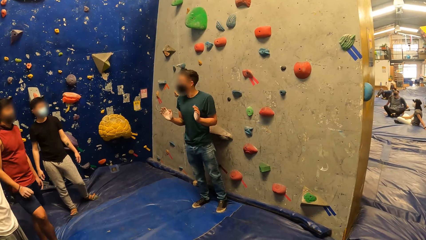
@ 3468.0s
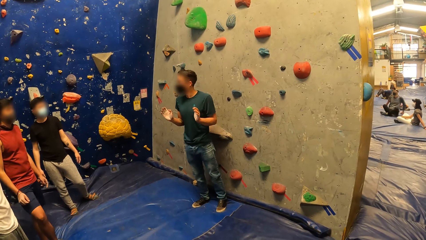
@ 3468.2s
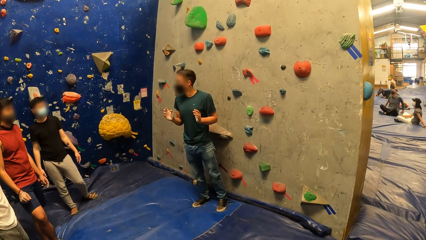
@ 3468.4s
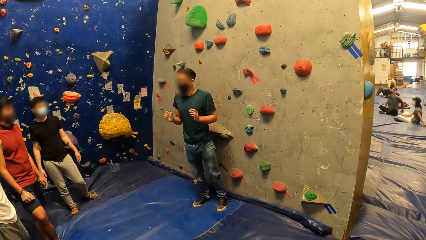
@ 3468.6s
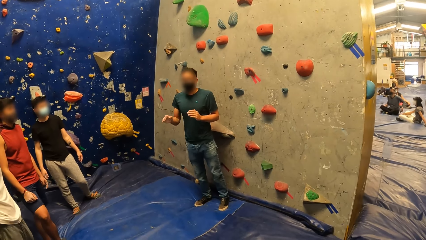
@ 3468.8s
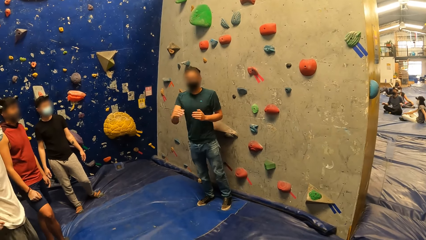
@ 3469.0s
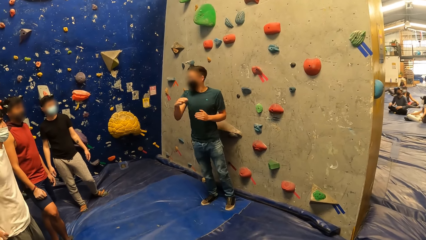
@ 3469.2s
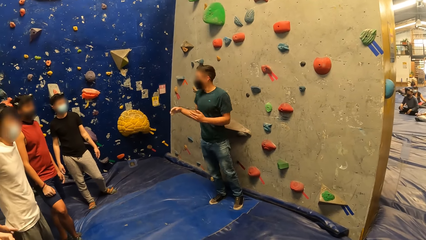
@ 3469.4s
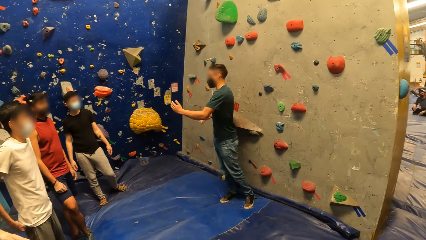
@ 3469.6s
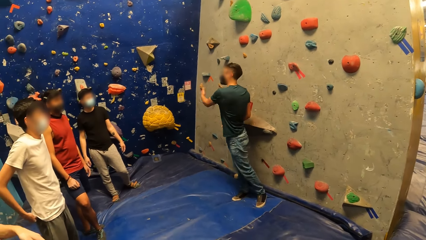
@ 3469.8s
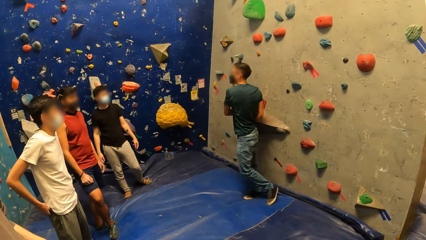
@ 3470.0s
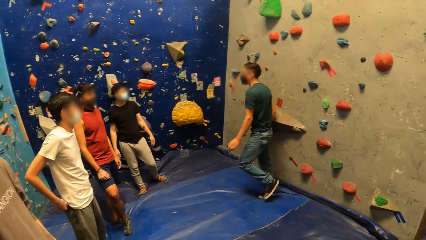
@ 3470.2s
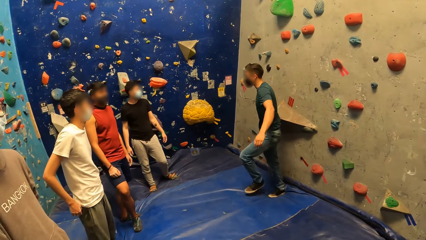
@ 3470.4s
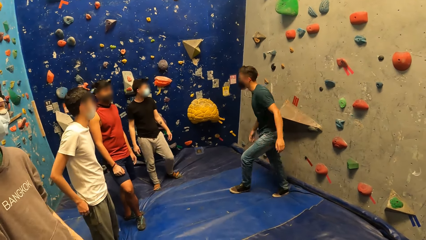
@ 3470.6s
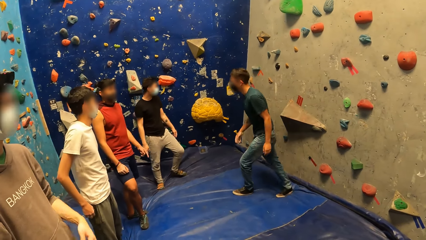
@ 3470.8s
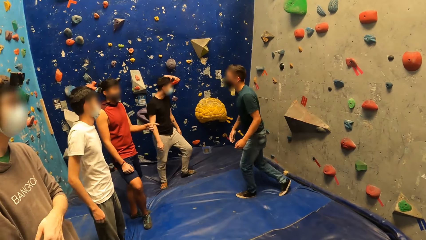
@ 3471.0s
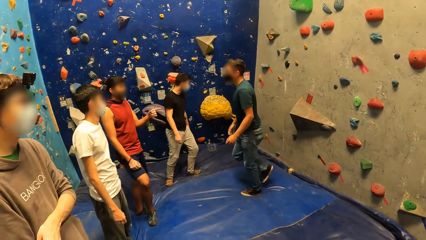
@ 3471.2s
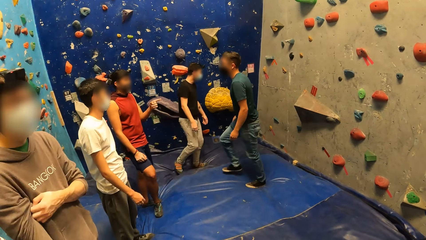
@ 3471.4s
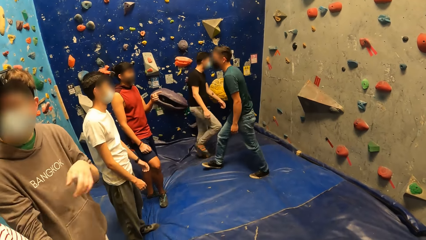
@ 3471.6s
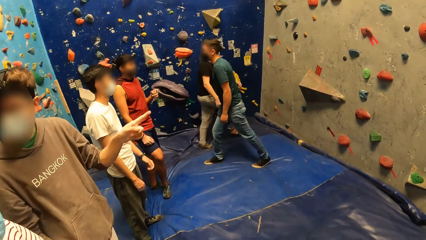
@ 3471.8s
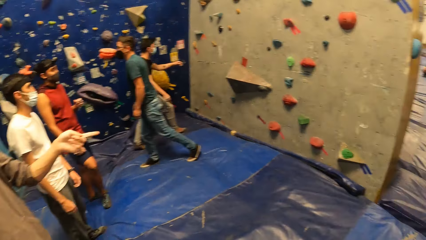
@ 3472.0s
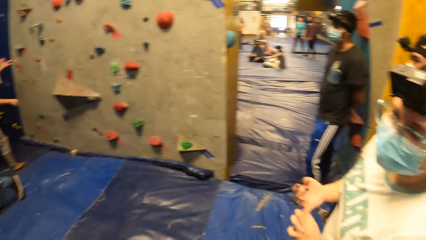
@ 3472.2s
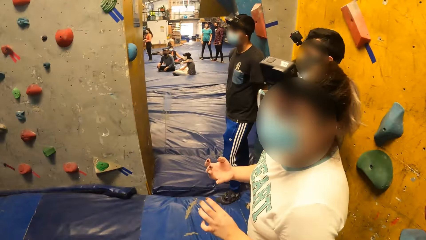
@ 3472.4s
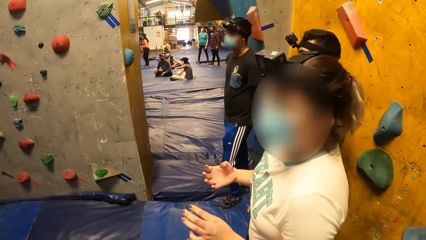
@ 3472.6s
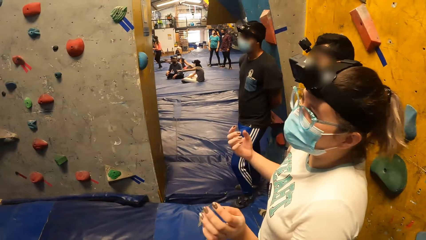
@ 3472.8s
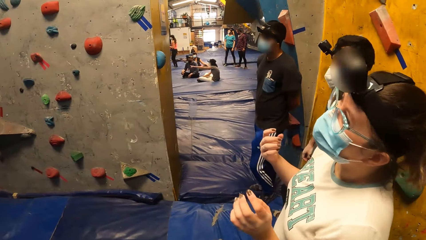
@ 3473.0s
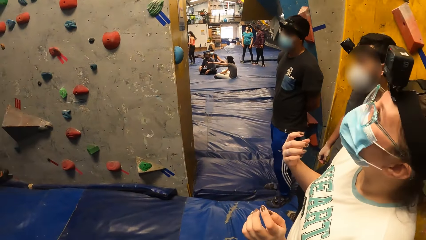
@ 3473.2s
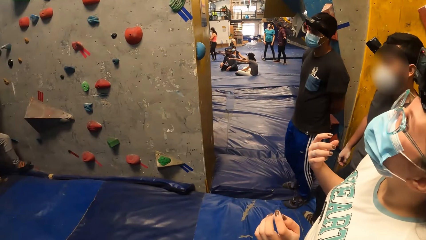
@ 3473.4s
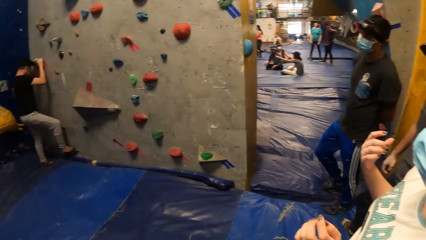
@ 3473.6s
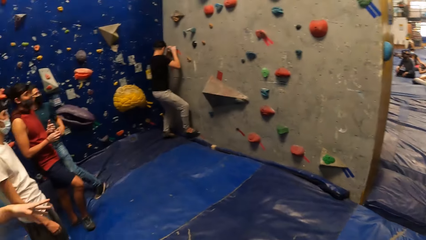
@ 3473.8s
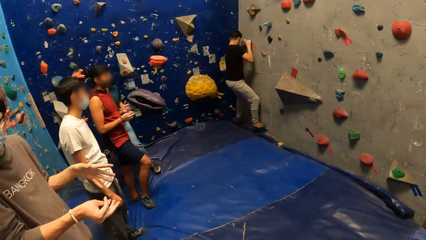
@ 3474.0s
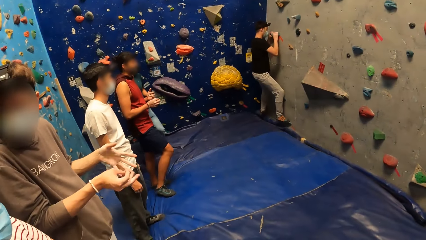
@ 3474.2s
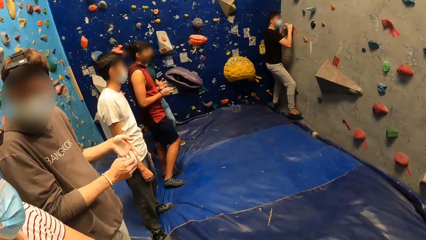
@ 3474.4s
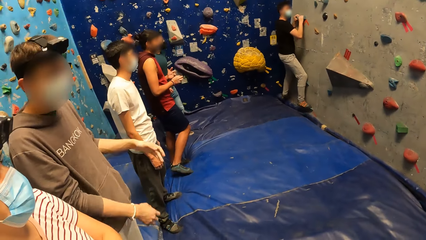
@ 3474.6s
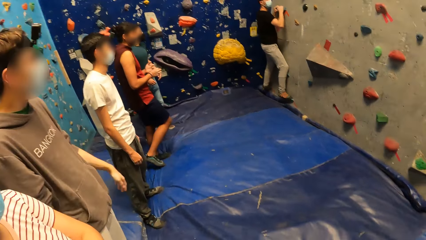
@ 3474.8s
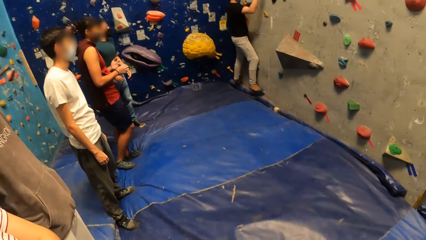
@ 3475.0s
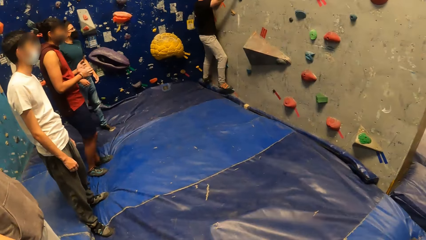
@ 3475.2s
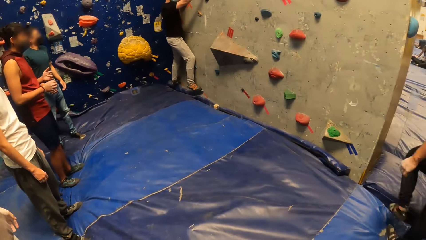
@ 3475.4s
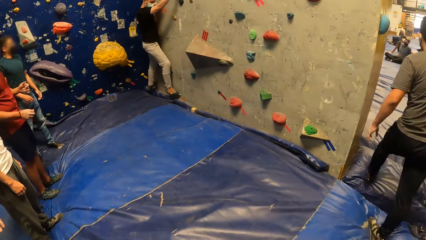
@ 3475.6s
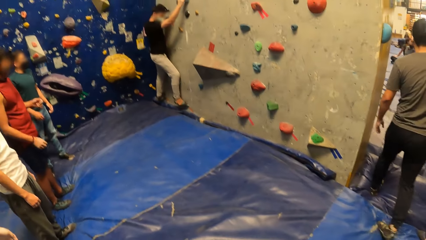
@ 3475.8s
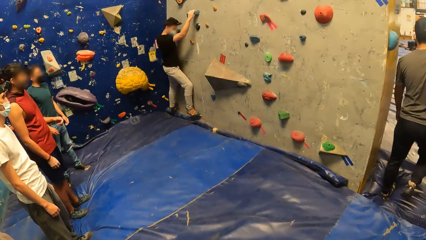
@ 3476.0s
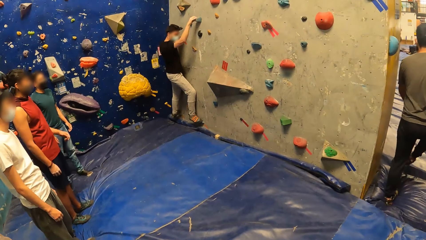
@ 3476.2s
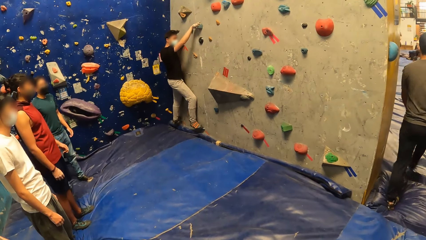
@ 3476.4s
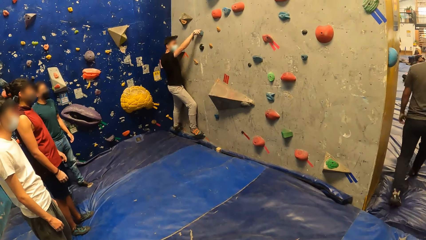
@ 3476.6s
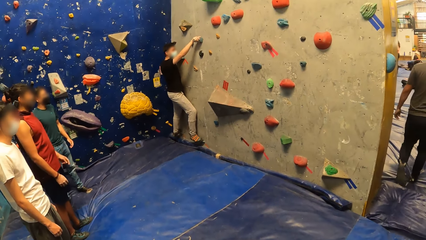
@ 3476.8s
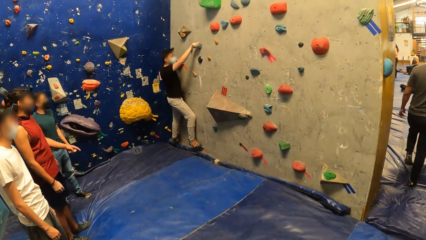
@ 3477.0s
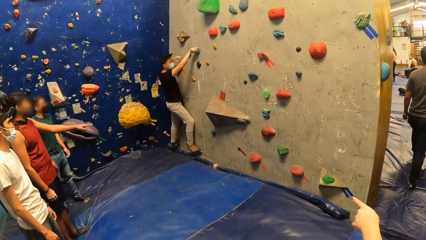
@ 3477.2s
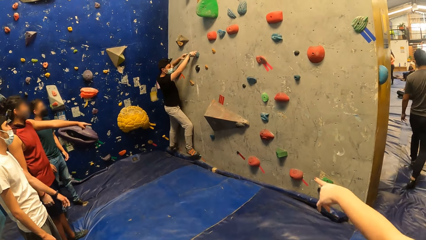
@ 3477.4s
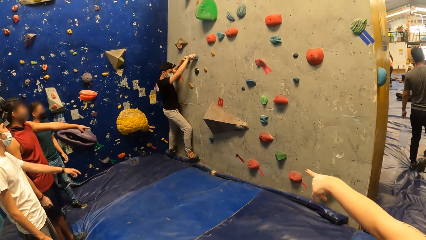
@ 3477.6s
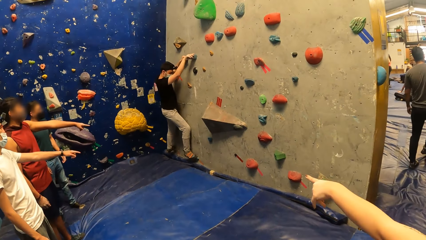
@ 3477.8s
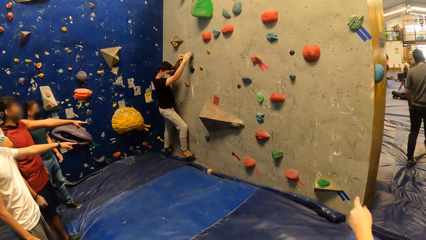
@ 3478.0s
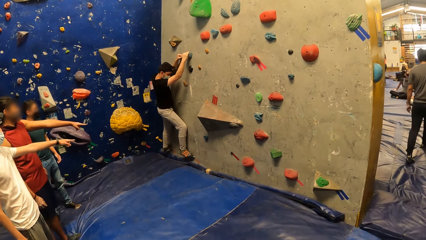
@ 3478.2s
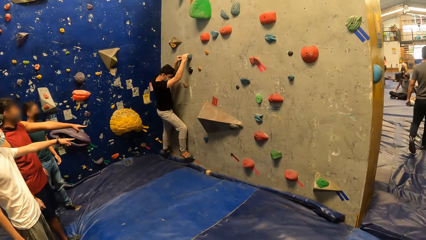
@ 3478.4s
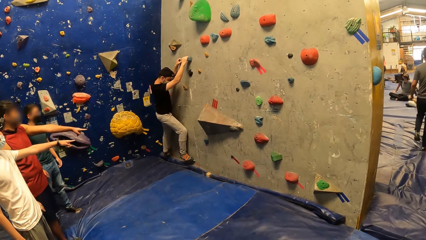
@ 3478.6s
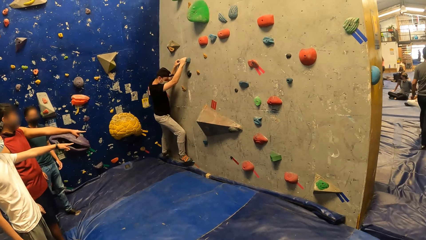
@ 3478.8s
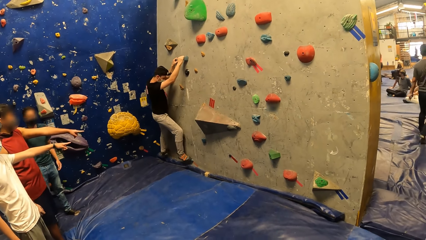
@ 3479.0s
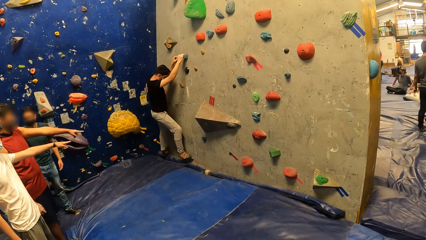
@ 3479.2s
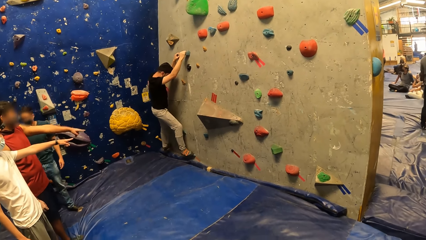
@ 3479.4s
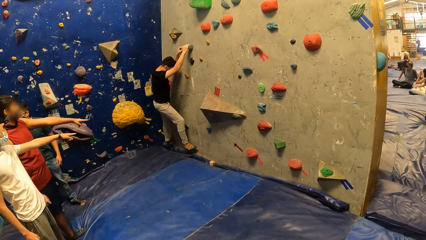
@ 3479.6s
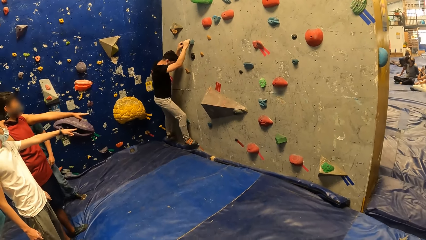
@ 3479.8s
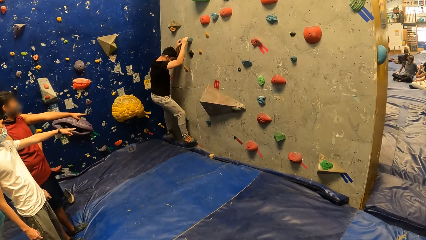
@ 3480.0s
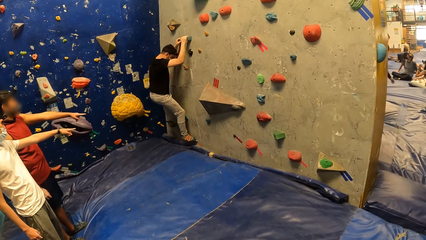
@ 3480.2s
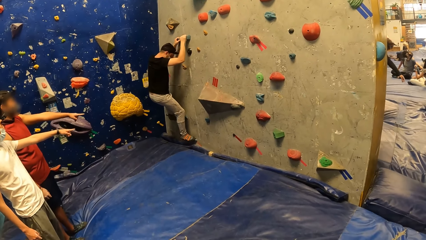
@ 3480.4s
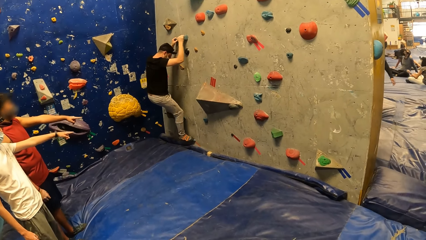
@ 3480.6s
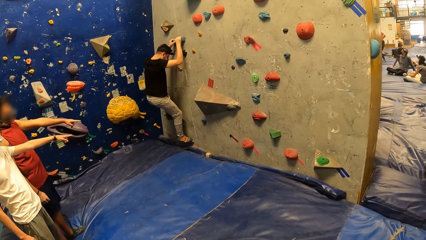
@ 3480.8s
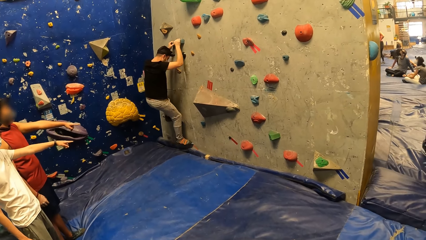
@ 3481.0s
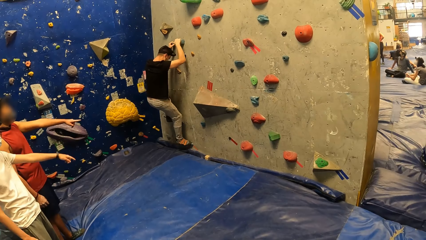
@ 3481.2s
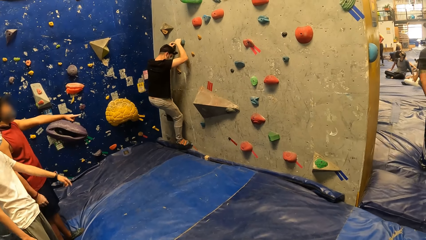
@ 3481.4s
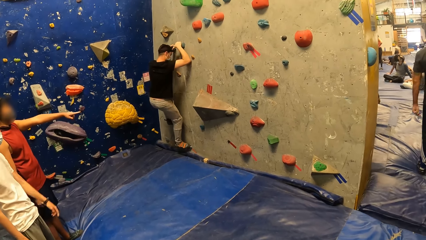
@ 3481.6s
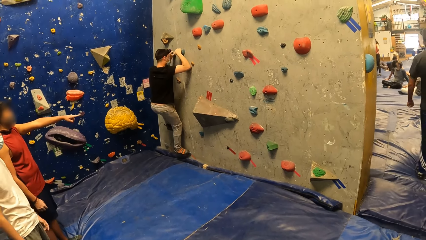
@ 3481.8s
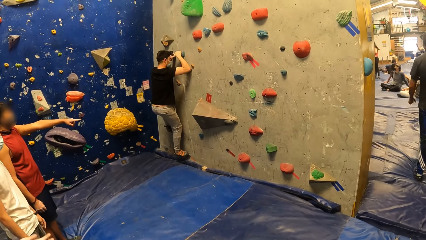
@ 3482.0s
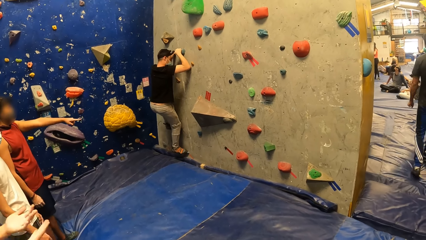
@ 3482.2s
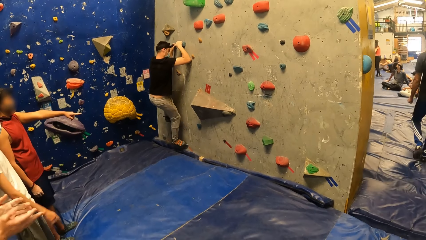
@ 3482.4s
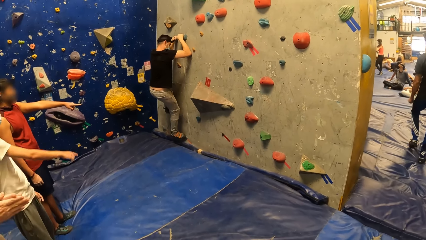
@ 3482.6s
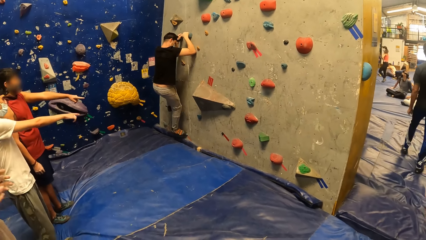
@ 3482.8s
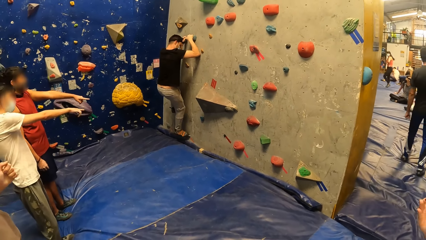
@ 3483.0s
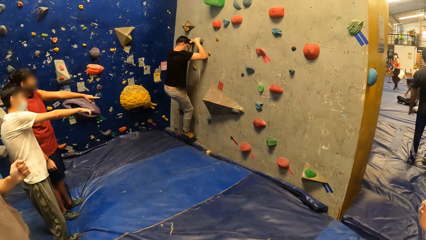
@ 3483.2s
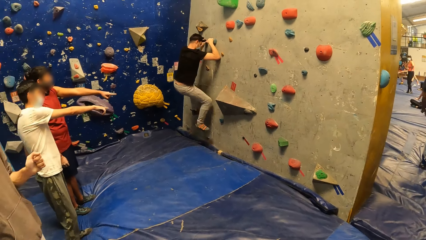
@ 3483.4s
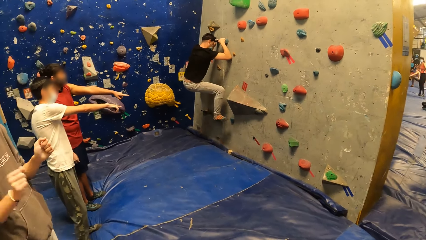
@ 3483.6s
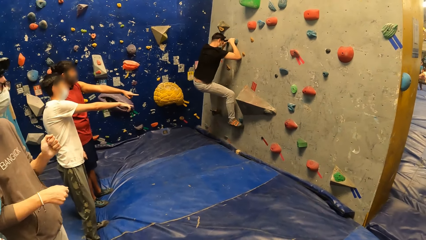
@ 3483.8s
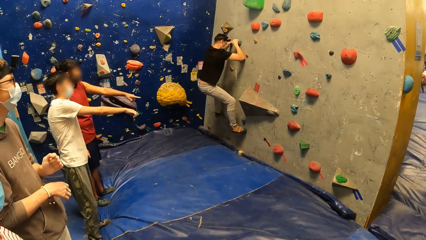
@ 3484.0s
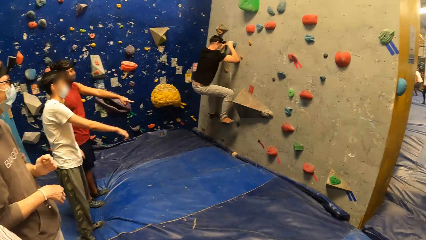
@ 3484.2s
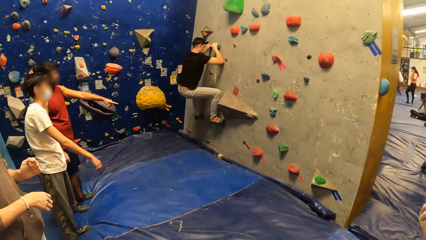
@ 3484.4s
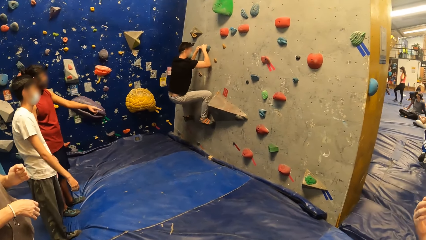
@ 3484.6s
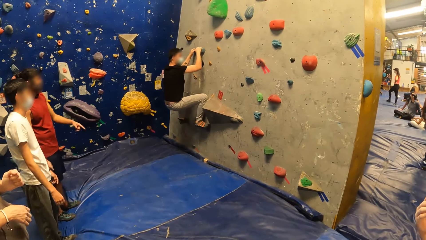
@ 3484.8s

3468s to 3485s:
A man walks towards the rock climbing wall. The camera wearer turns towards a woman and interacts with the woman. The man climbs the bouldering wall with both hands. The woman points towards the rock climbing wall. Another man points towards the rock climbing wall. A third man walks away from the rock climbing wall. The first man climbs the rock climbing wall. The second man points towards the rock climbing wall.
